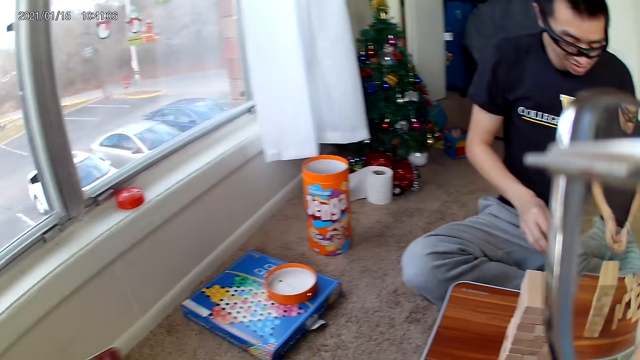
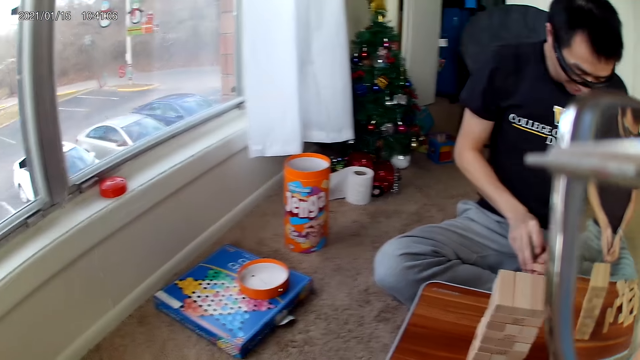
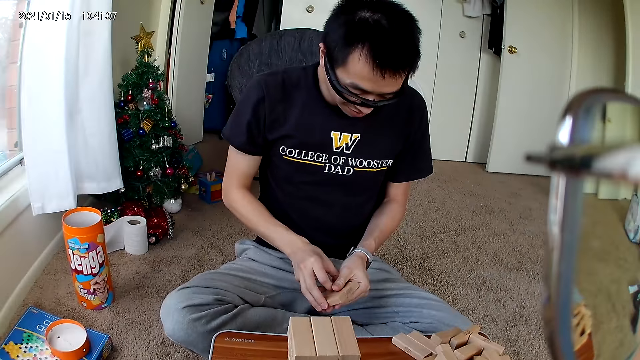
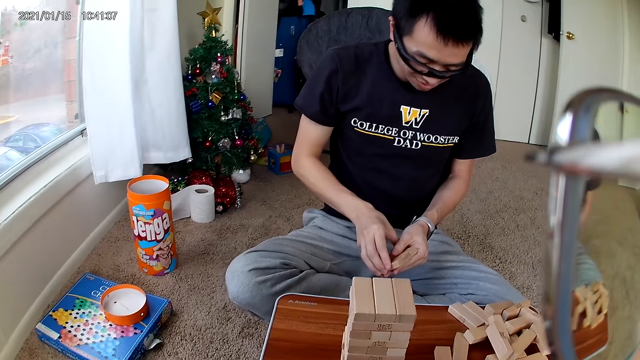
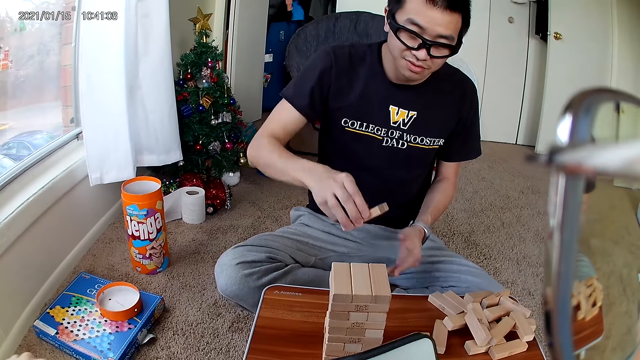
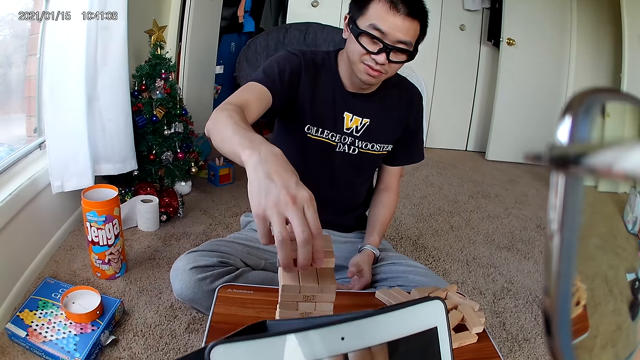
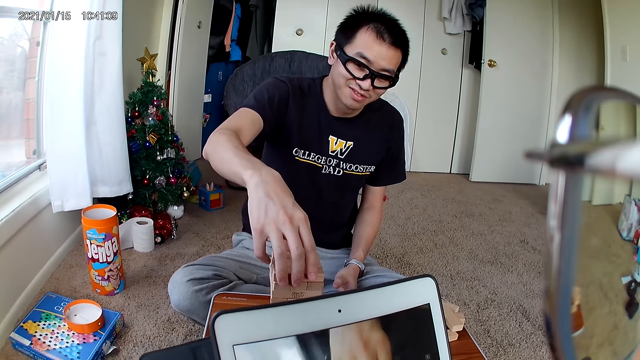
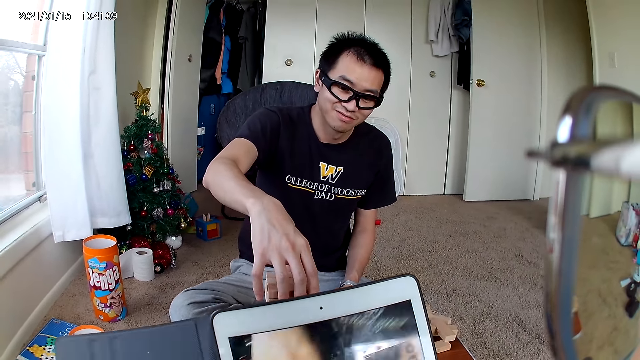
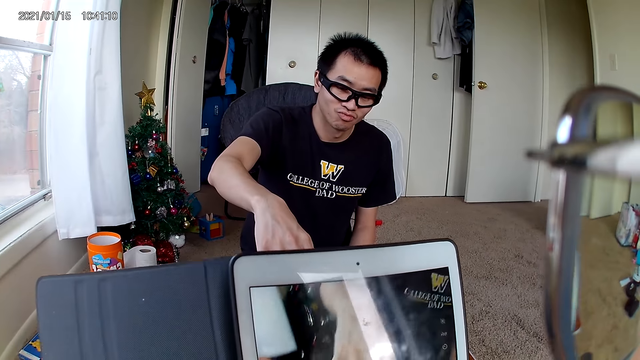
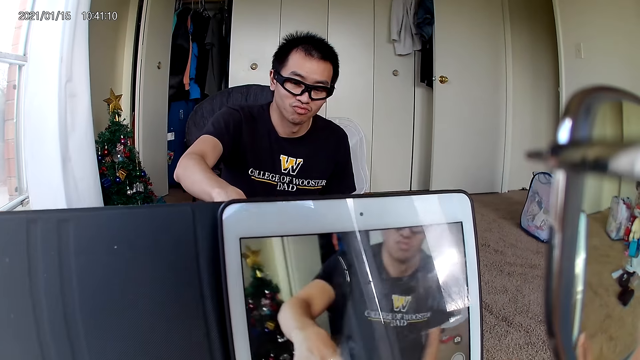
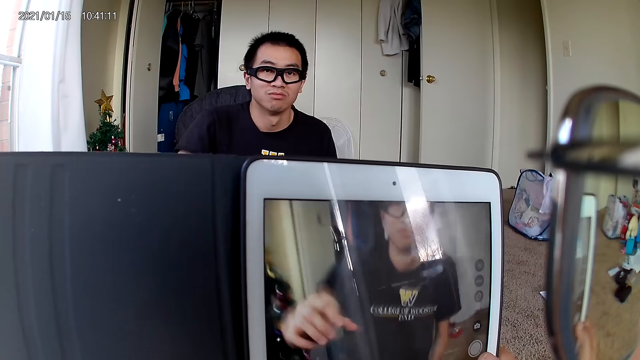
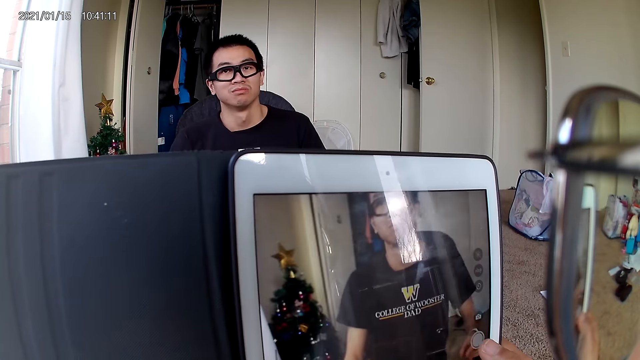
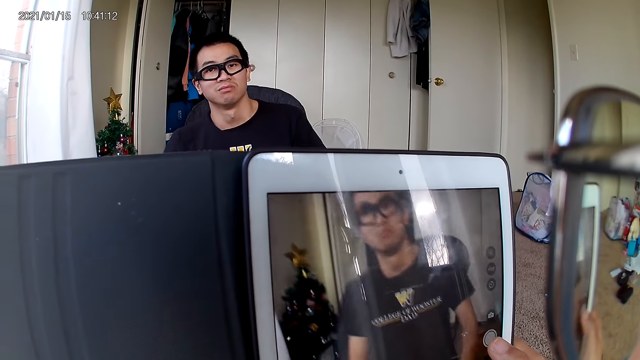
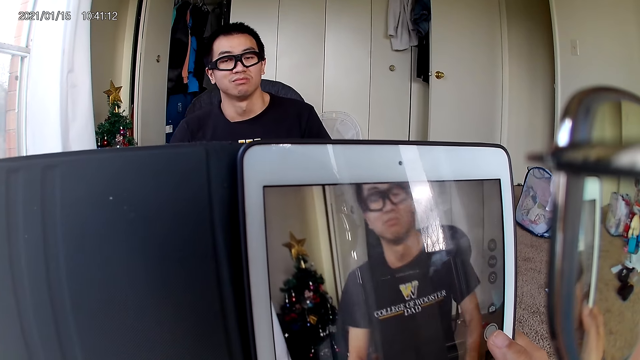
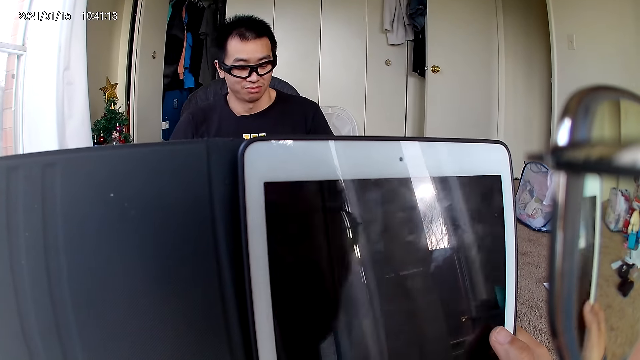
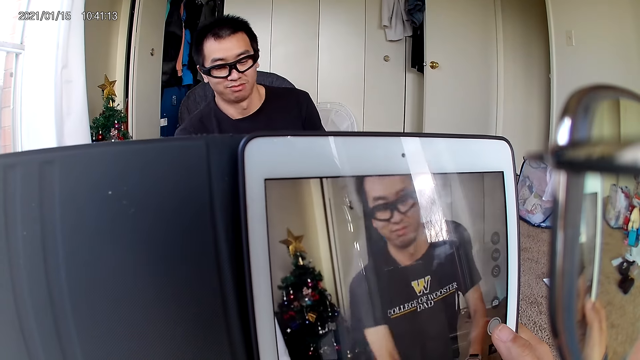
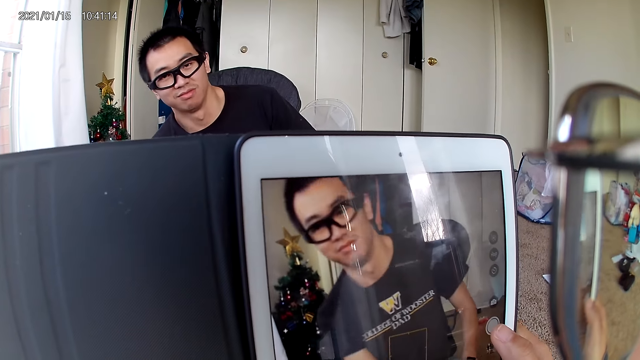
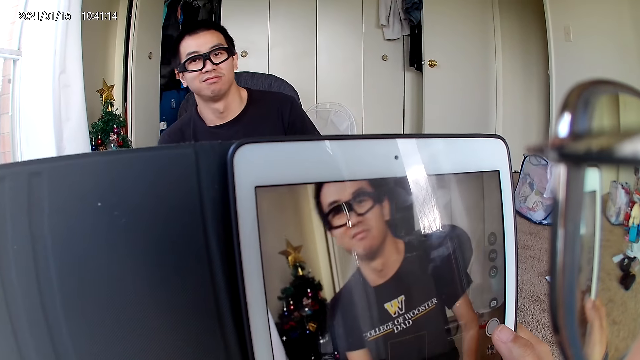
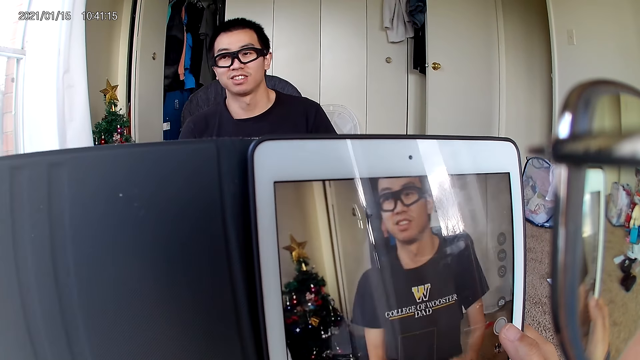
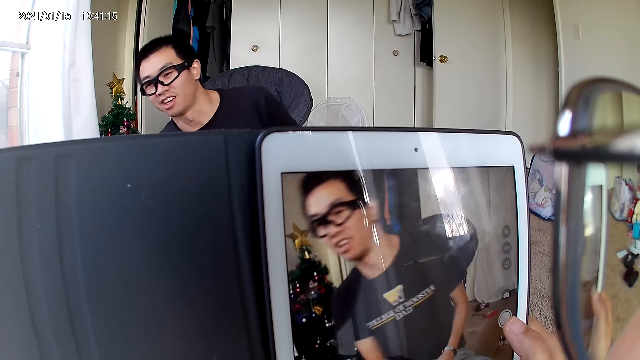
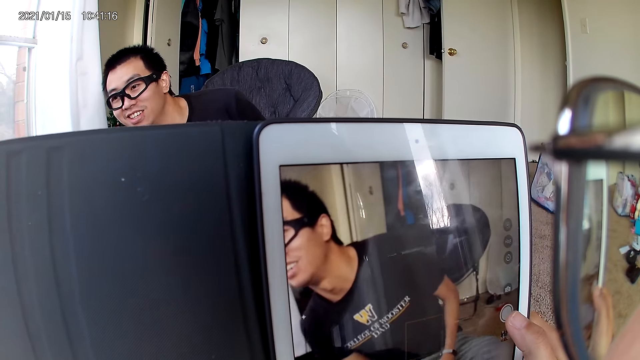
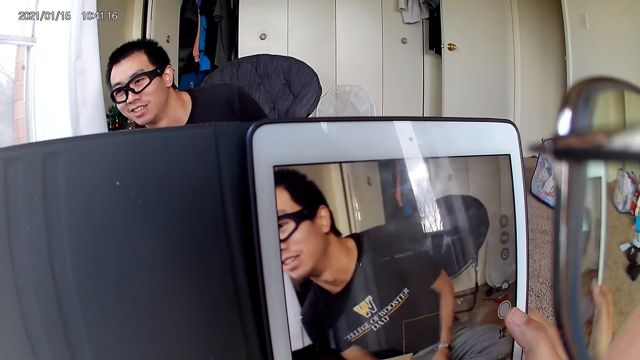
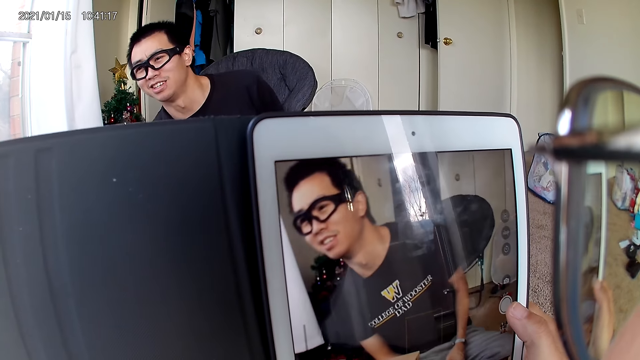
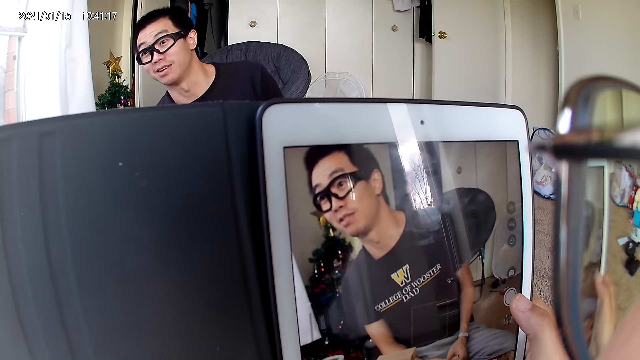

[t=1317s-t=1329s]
The camera wearer looks around the room. A man places the building blocks on the building blocks stack. The camera wearer takes a video of the man using a tablet.

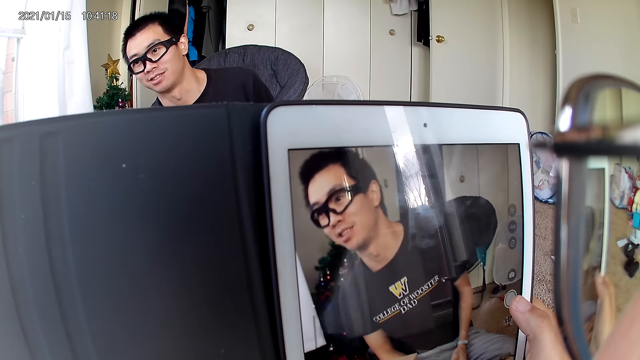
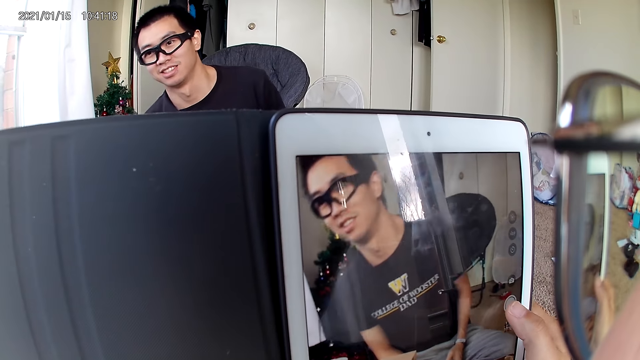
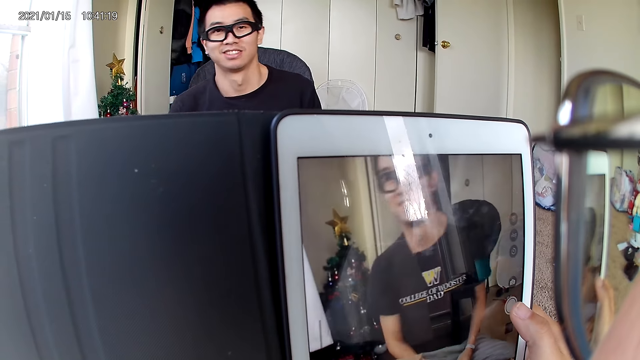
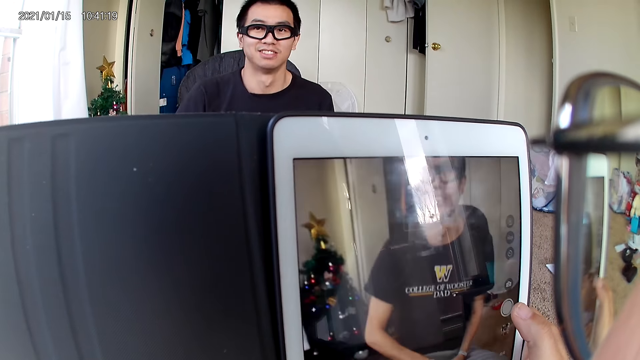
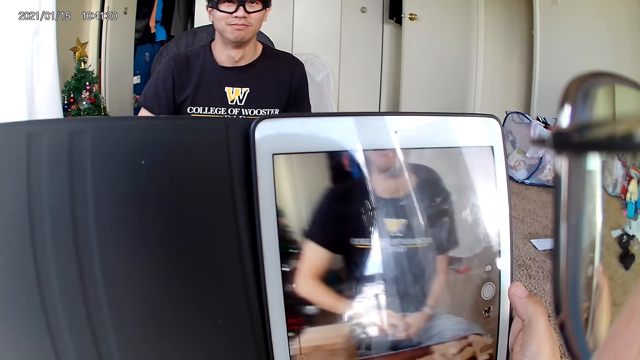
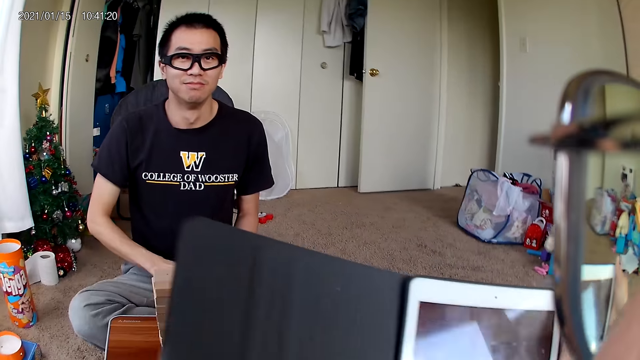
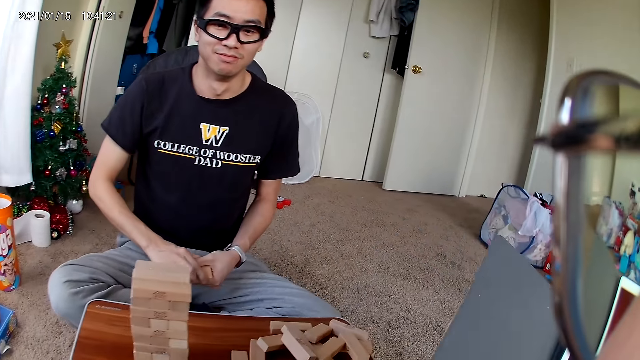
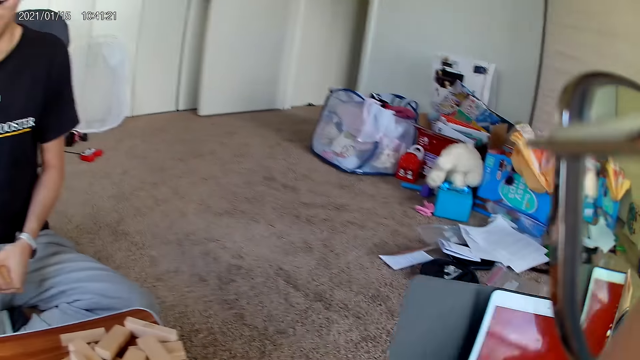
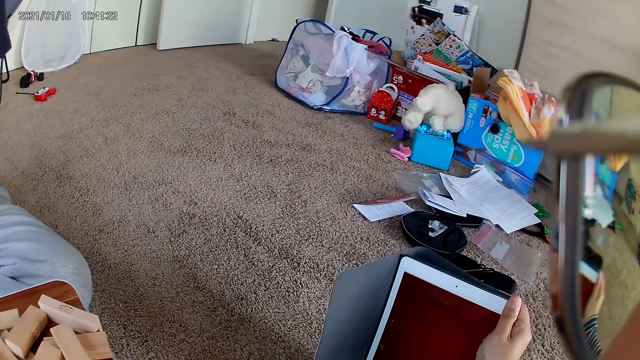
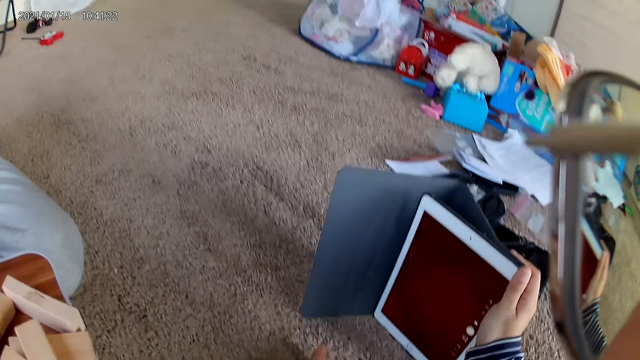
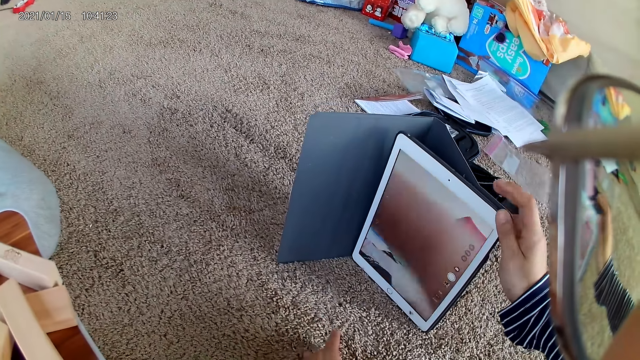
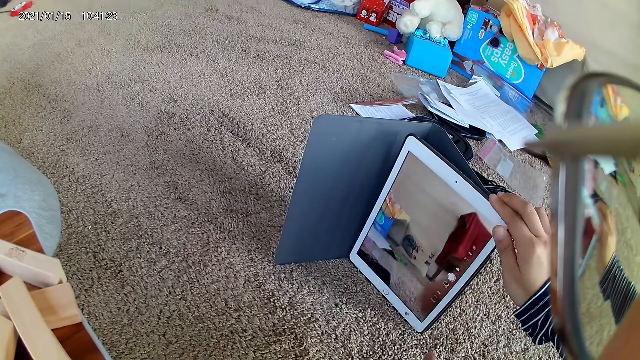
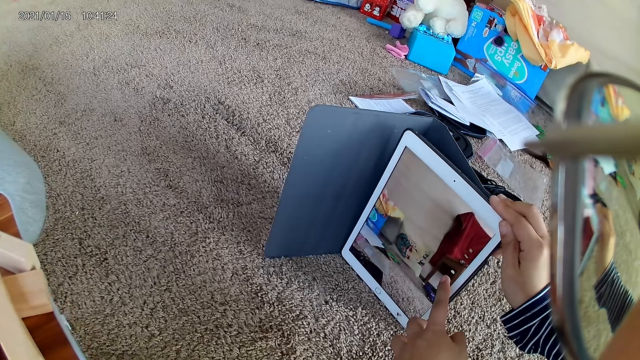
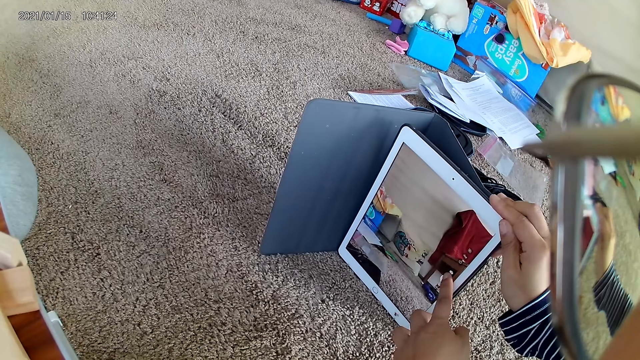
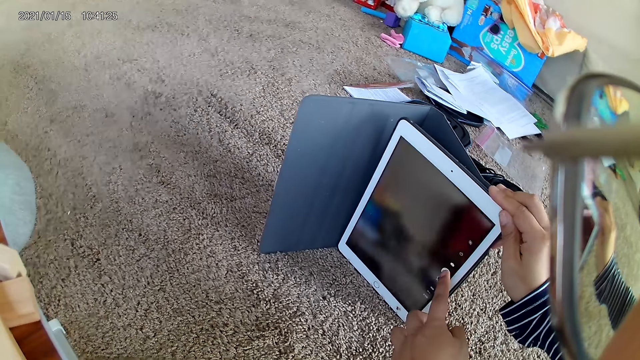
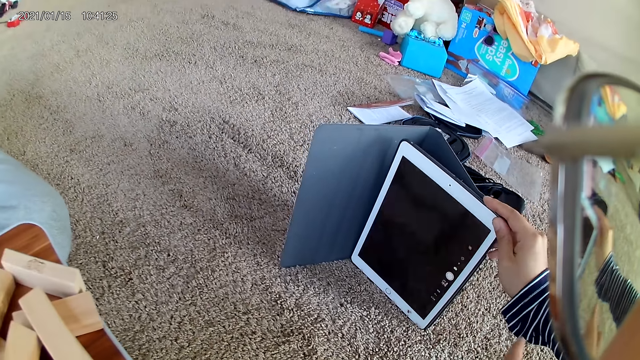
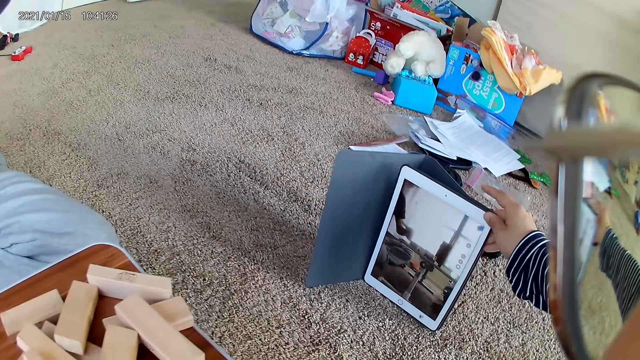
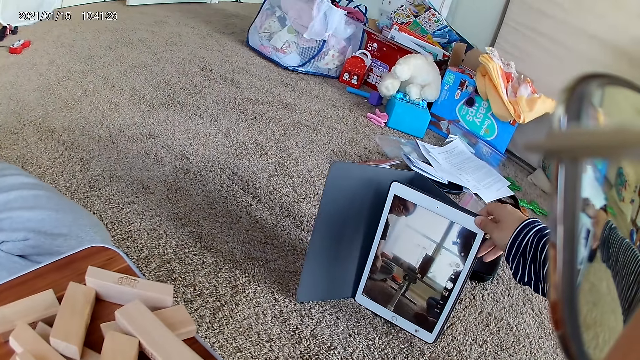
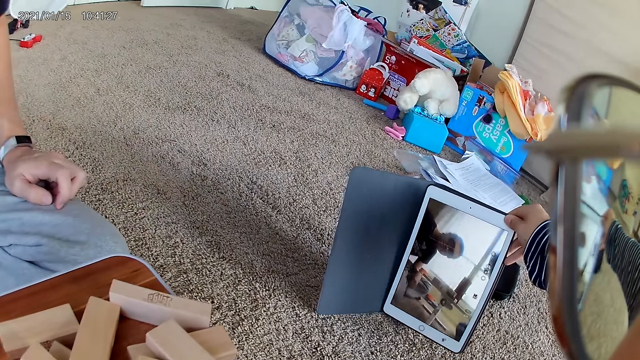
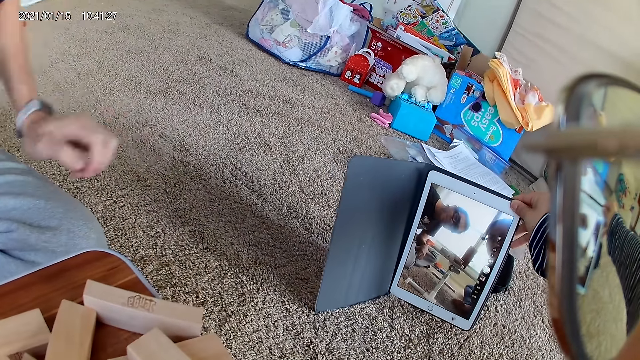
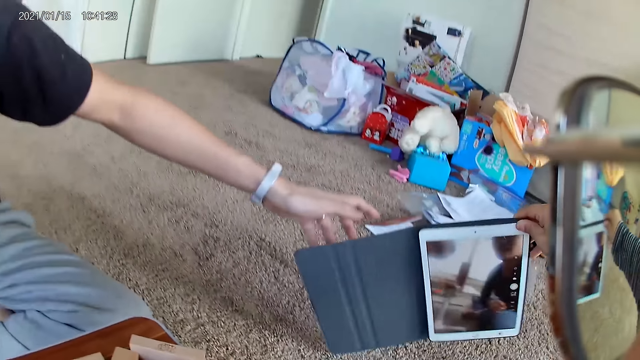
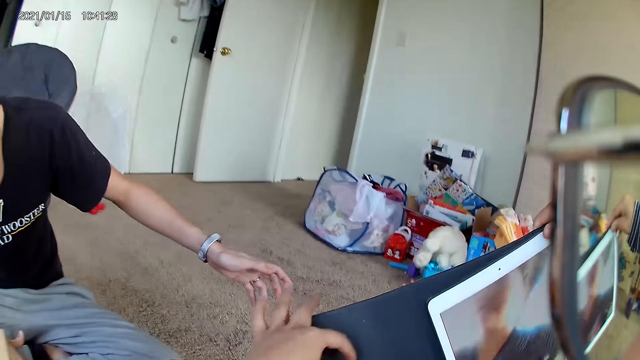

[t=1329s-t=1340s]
The camera wearer drops the tablet on the rug. They operate the tablet.
